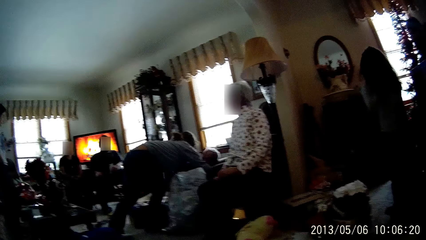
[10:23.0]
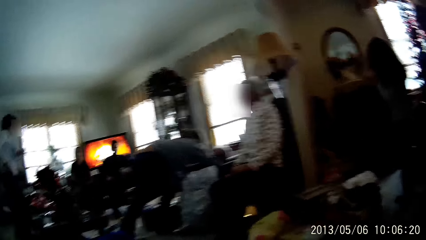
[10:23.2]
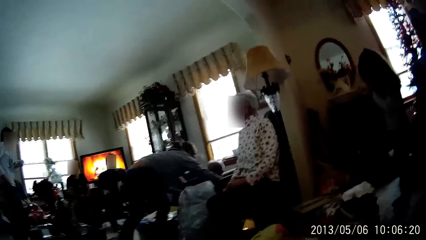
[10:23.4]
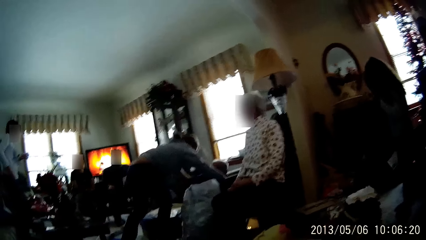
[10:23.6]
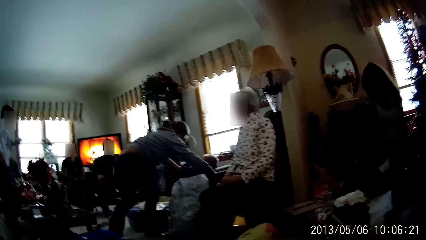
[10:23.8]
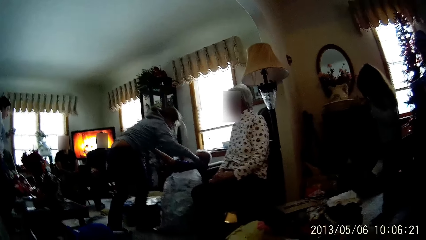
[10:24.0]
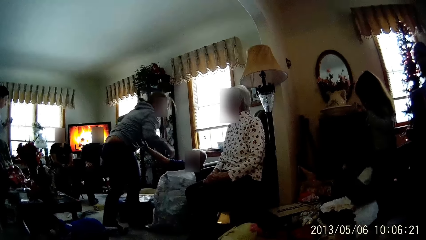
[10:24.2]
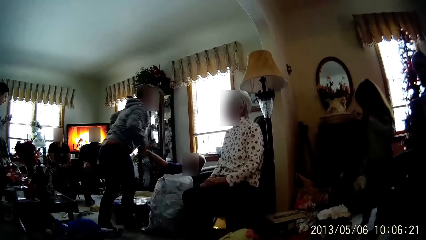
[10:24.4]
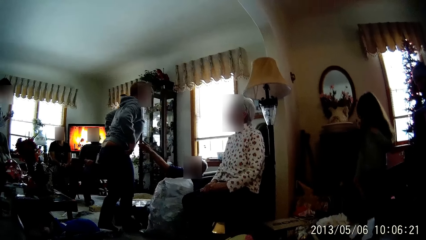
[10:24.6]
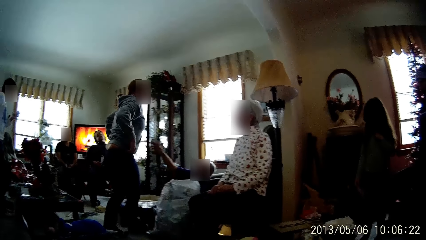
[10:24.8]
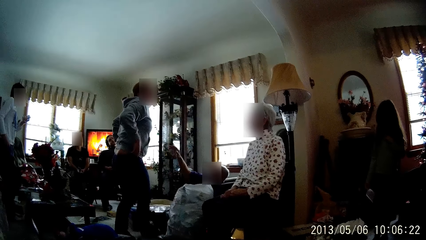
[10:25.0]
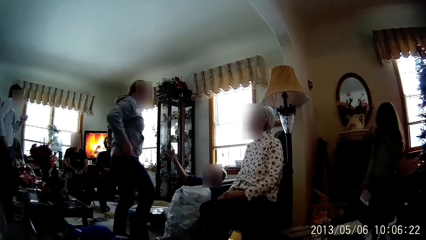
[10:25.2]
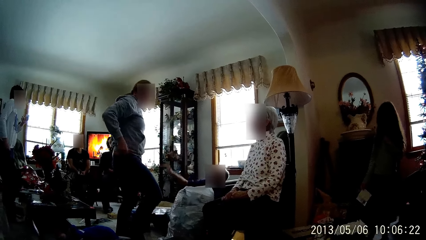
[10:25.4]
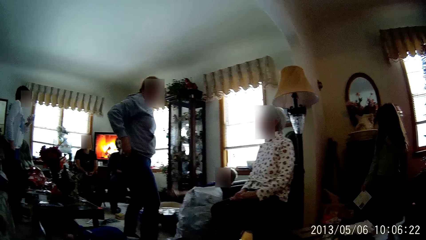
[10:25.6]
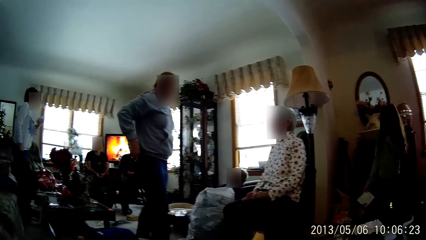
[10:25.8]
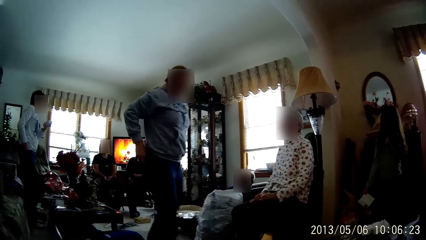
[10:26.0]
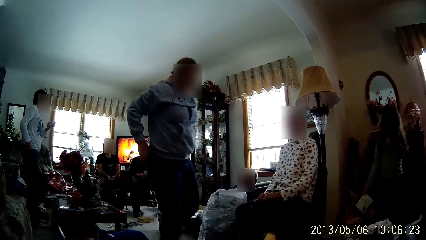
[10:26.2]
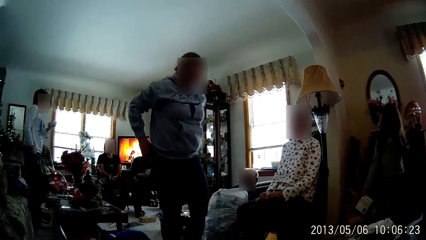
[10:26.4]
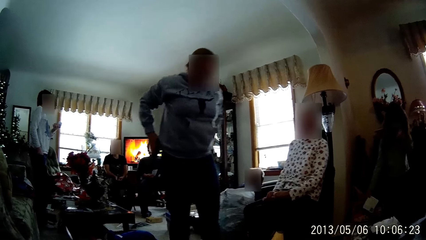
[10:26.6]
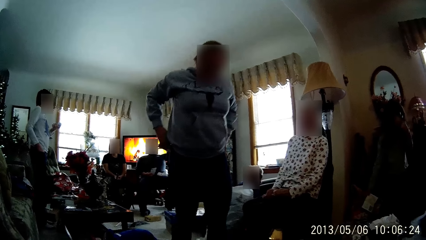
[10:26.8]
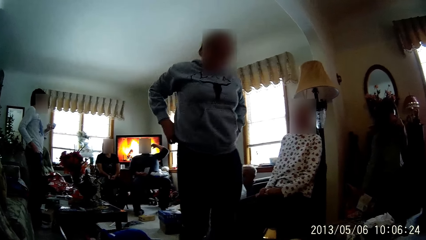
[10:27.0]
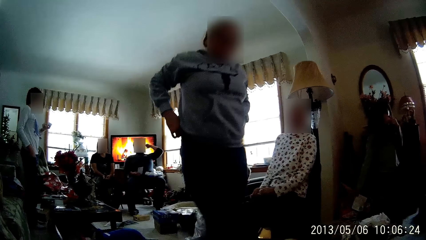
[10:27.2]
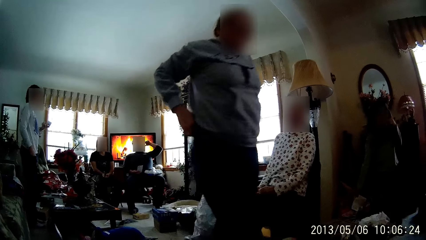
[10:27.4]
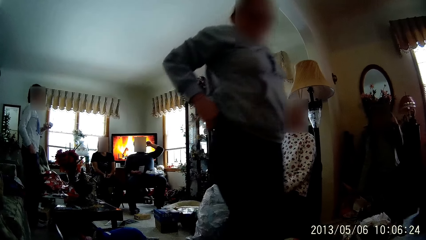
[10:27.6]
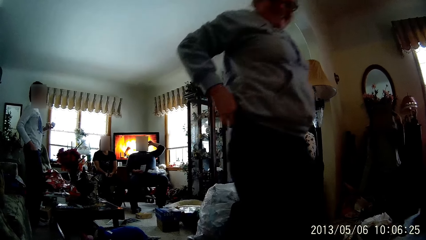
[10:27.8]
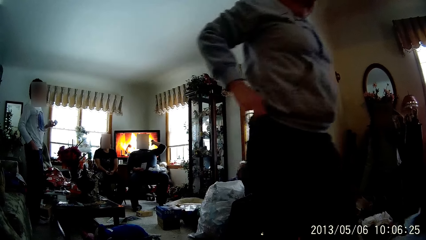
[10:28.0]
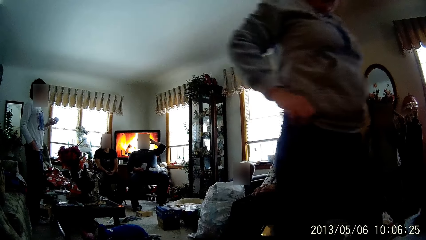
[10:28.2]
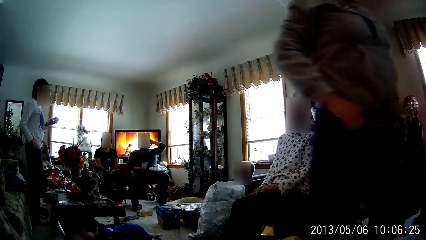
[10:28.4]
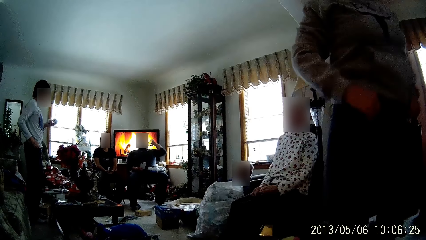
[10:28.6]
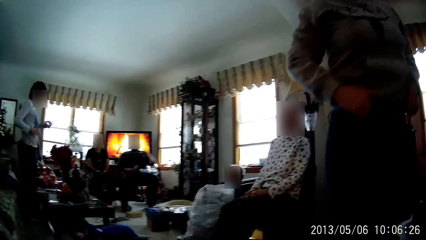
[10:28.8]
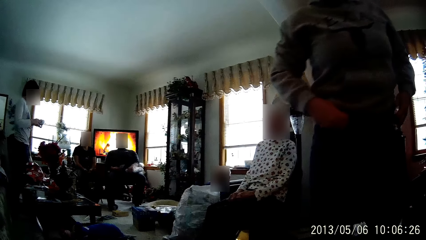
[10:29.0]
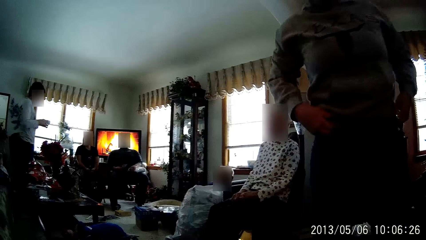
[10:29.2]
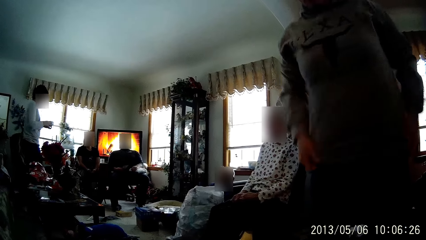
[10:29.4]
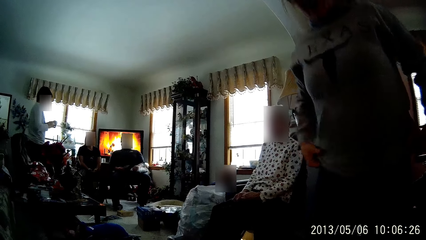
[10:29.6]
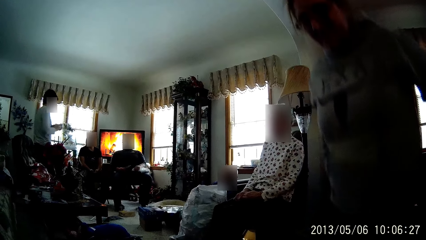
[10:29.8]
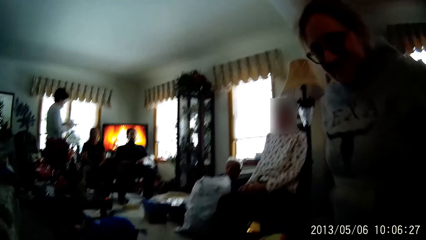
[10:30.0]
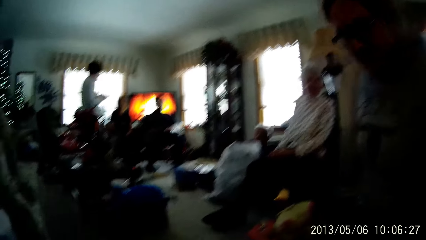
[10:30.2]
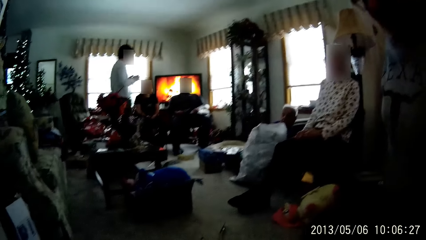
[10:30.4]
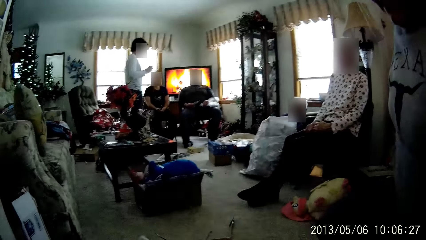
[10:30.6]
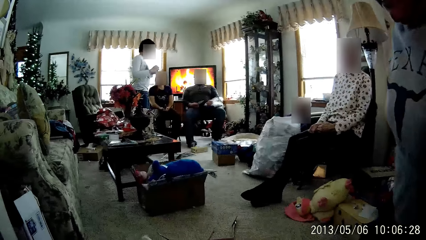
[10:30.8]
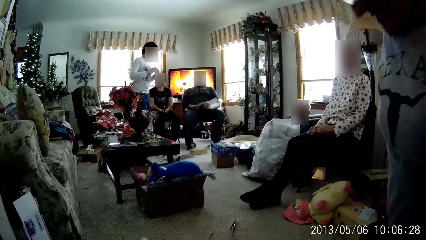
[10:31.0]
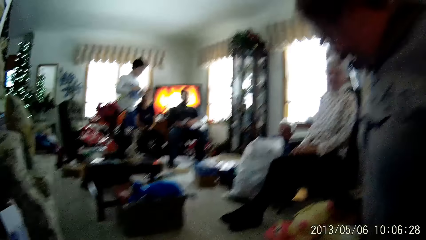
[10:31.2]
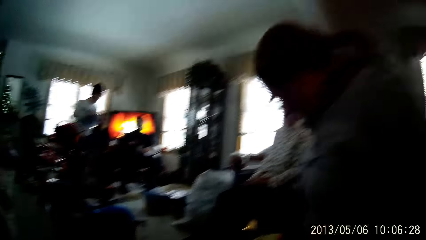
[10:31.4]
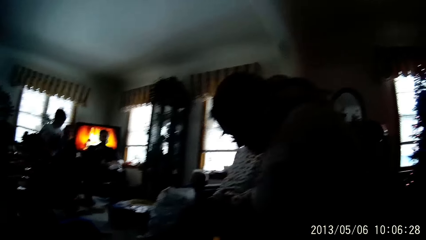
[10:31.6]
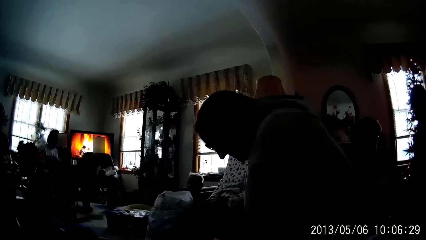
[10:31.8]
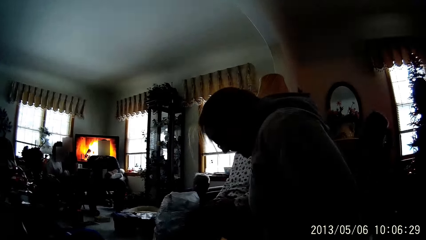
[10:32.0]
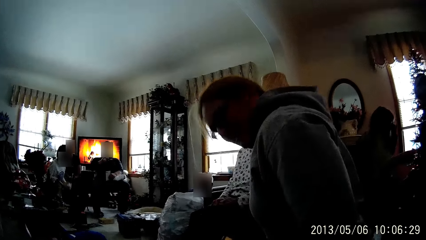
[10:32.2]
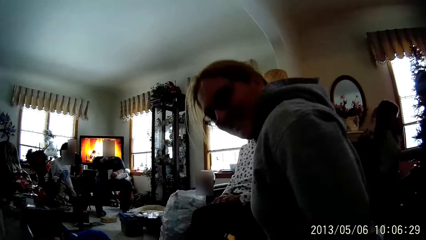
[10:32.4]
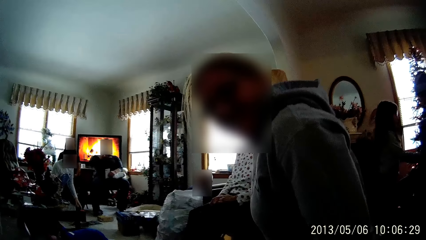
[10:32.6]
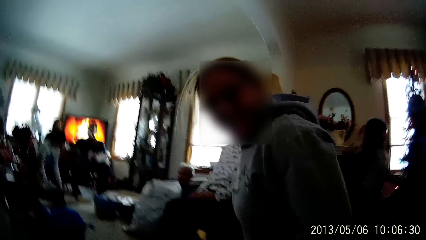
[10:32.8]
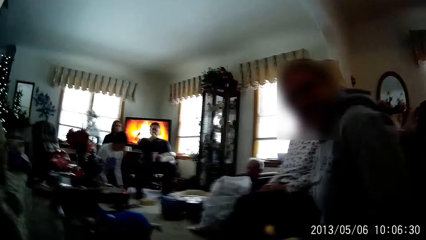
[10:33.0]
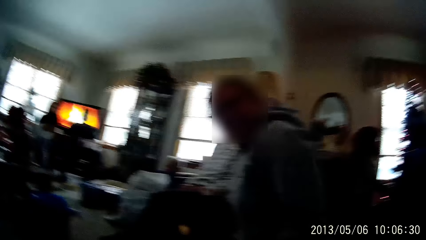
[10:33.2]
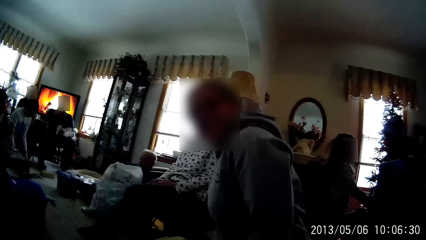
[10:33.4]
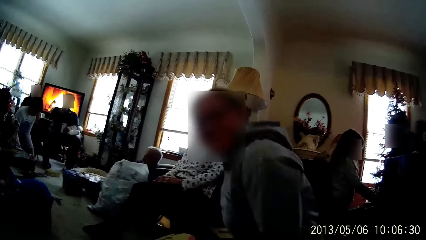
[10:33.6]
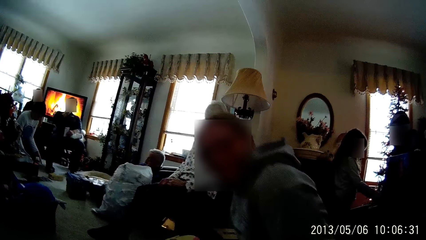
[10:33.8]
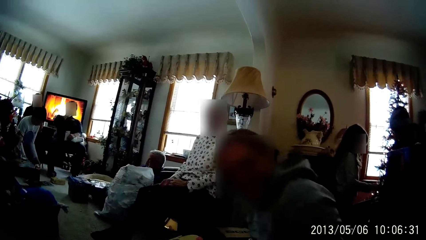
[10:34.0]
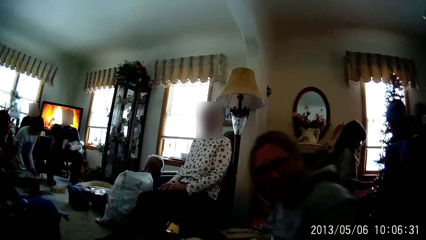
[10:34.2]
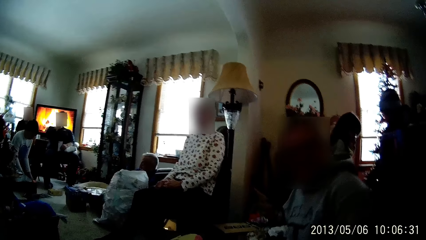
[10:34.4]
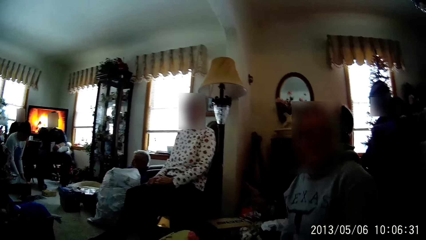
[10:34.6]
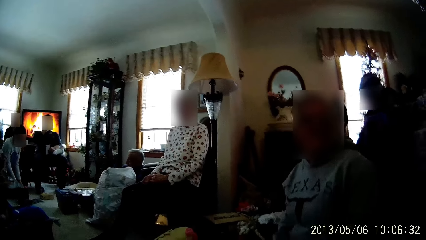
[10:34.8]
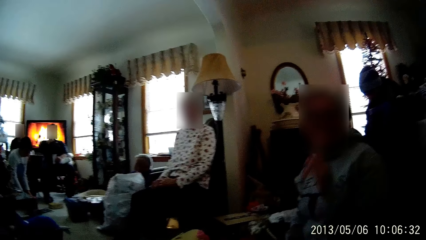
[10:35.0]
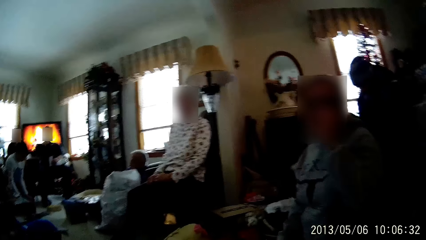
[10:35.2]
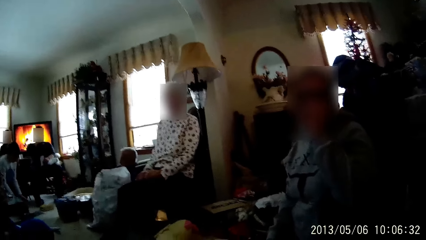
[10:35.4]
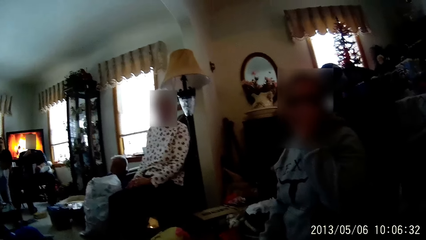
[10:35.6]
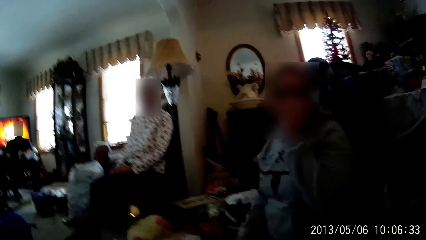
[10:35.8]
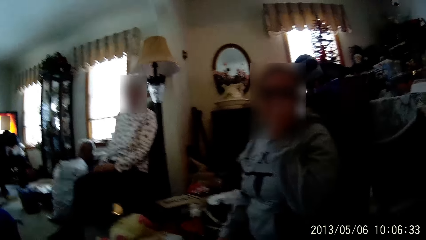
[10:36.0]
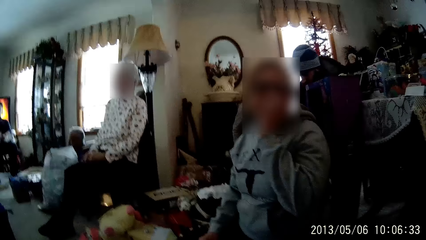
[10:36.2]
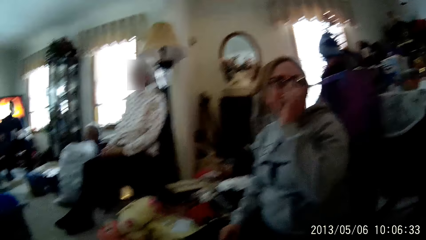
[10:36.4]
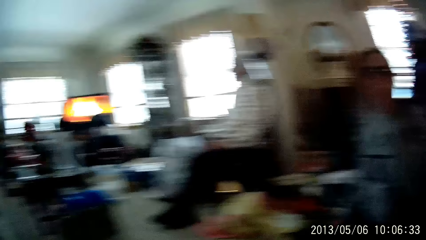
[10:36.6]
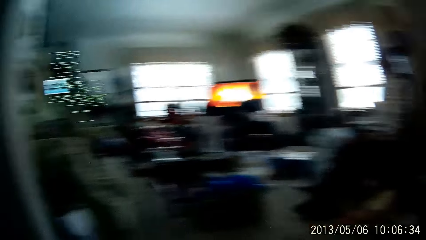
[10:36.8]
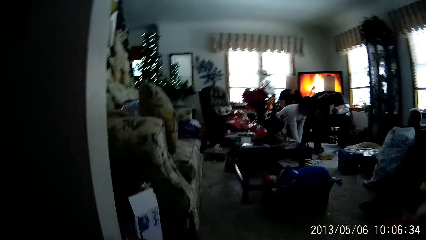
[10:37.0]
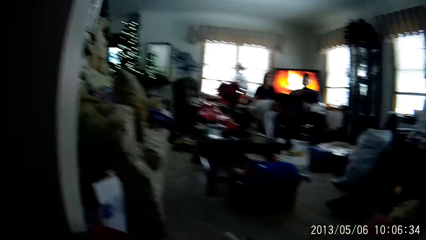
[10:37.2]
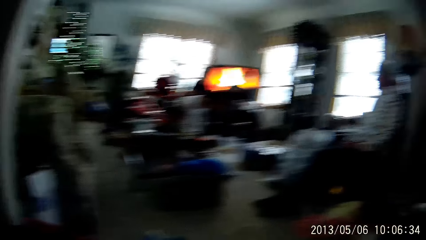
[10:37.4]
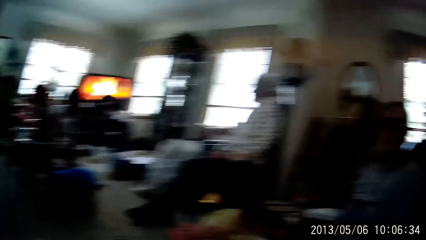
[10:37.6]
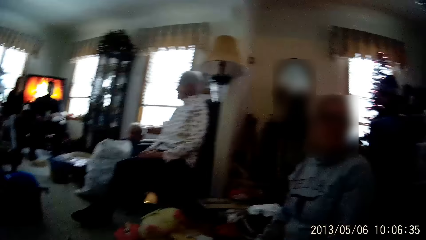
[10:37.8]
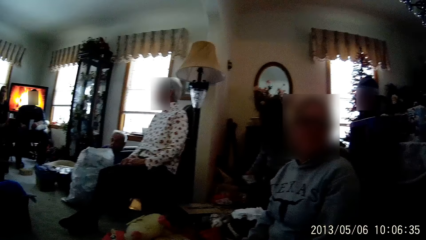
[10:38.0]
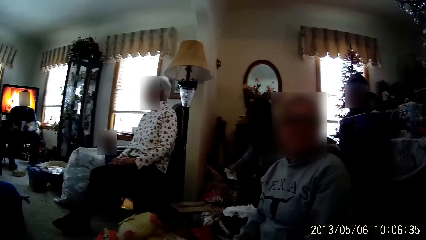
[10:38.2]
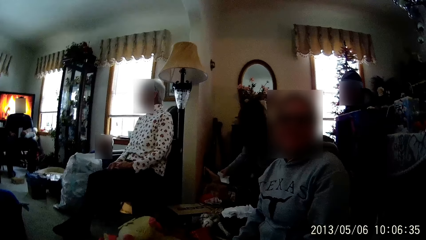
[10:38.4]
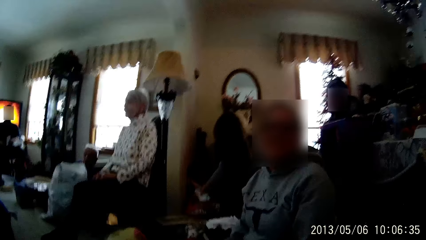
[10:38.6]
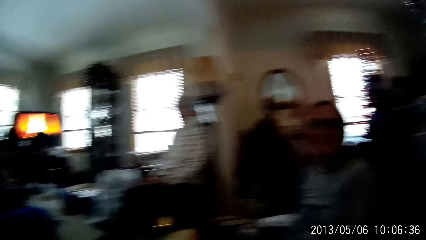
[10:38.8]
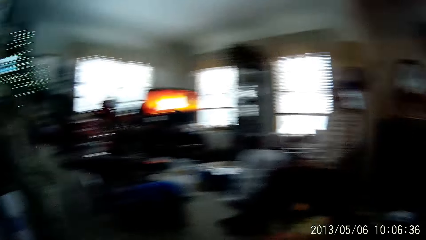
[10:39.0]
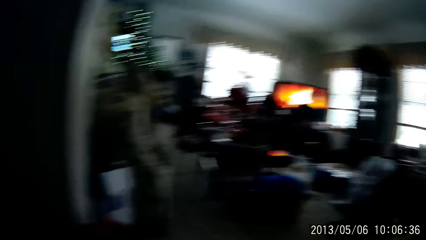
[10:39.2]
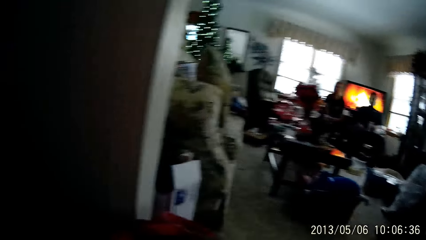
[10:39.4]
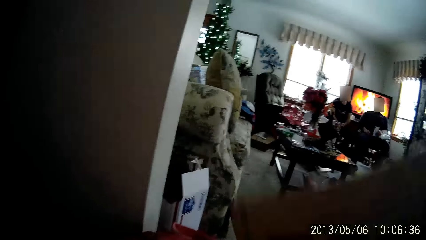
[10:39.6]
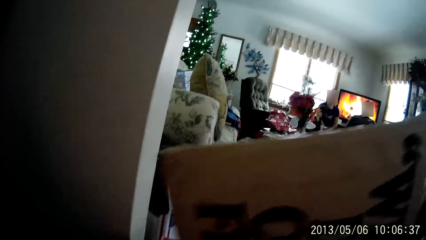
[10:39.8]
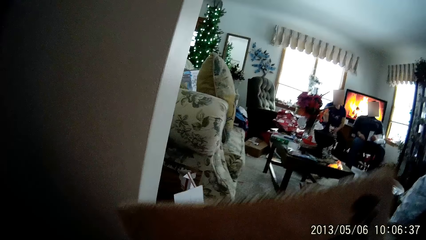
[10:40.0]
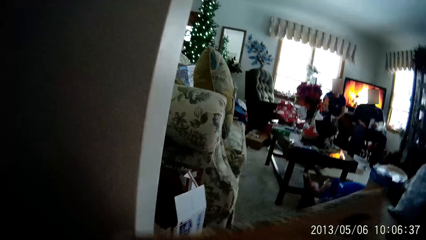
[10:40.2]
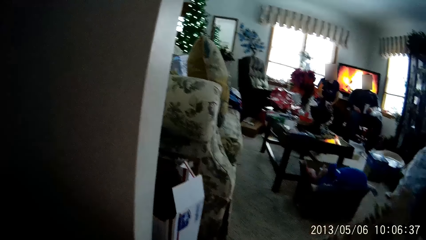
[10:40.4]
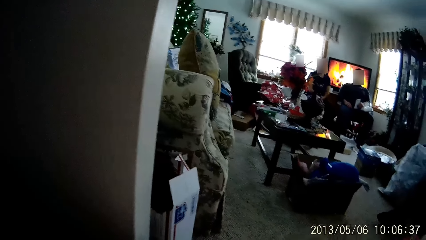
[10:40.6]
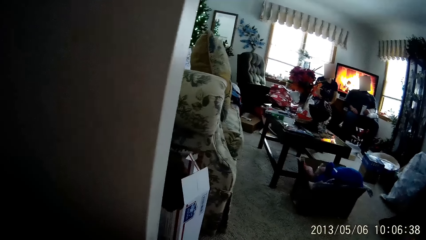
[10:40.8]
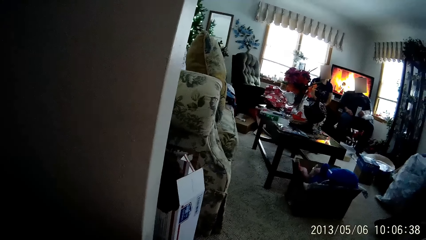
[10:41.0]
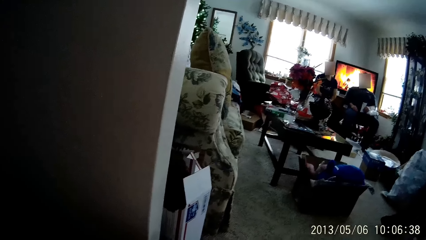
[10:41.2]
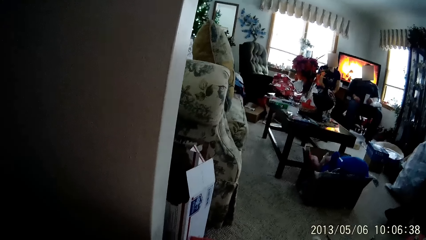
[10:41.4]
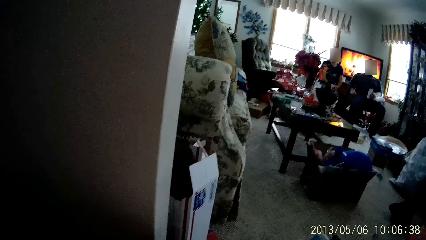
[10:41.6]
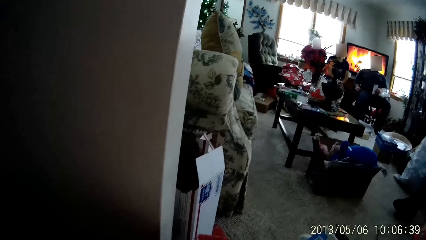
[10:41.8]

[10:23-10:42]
A child plays with her hair with her left hand. A woman adjusts her grey cardigan with both hands. Another woman removes her left hand from her pocket. The first woman walks towards the camera wearer across the living room. The second woman holds two candles with both hands. The first woman kneels on the floor. The second woman arranges the candles in her hand on the floor. The camera wearer passes a cardboard from her right hand to her left hand.
